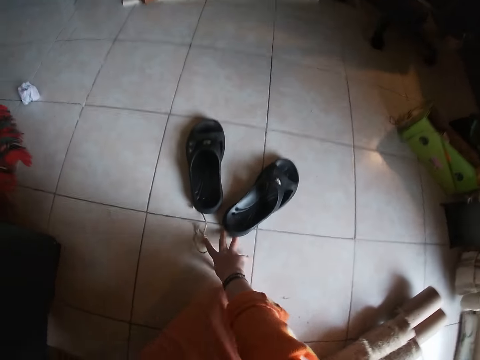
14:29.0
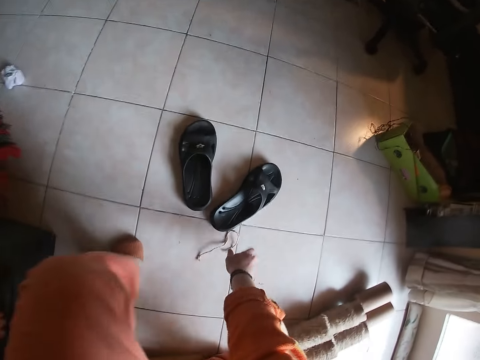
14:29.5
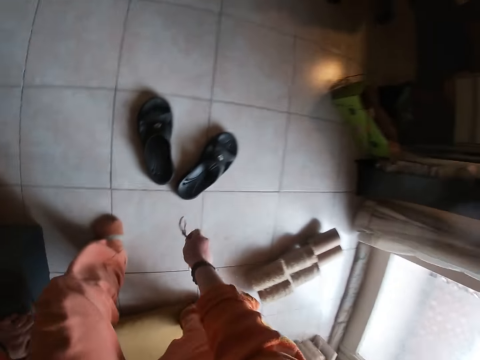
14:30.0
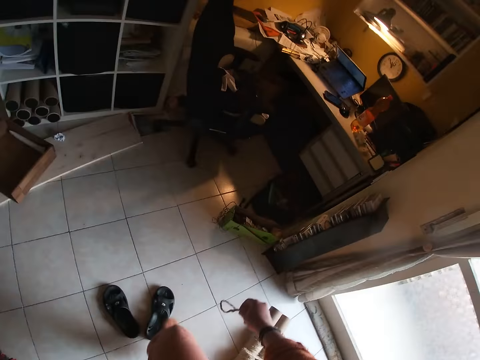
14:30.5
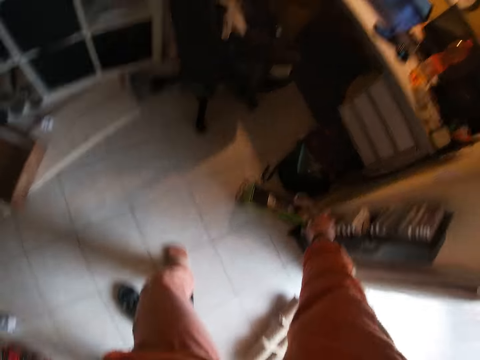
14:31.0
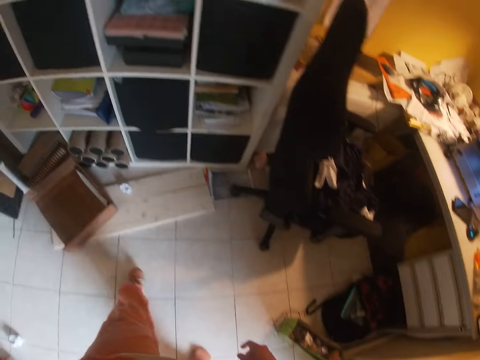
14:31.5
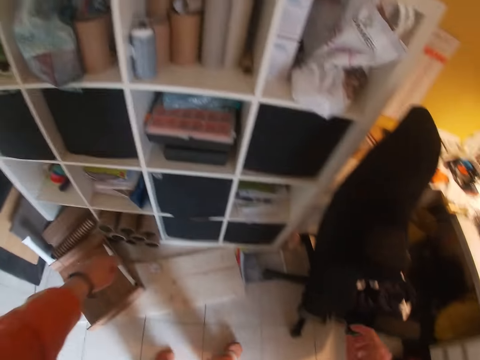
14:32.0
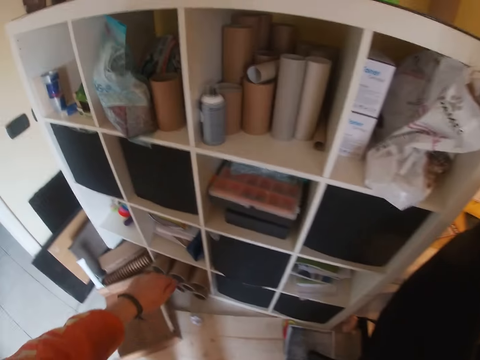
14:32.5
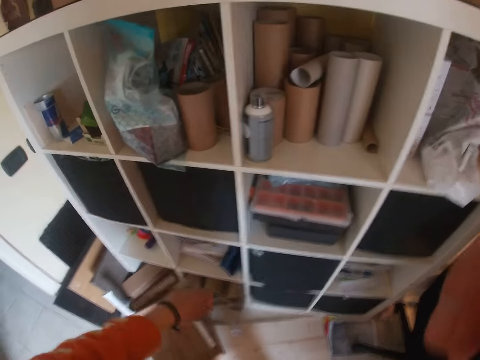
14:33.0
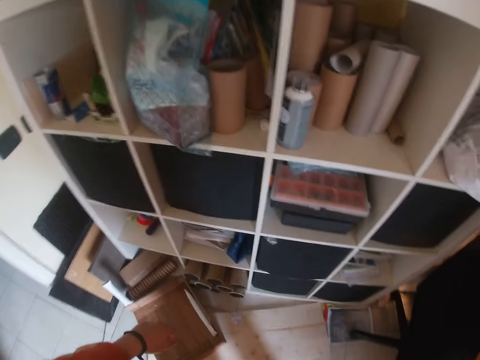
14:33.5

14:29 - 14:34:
The camera wearer picks up a strand of thread on the floor with her right hand. She walks towards a cupboard on the wall in a room. She throws the strand of thread in her right hand on the floor. She stares at the shelf.
